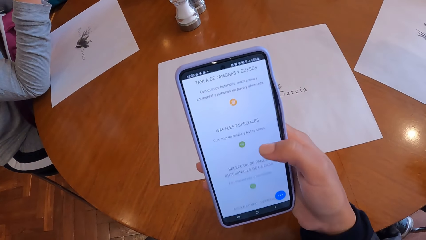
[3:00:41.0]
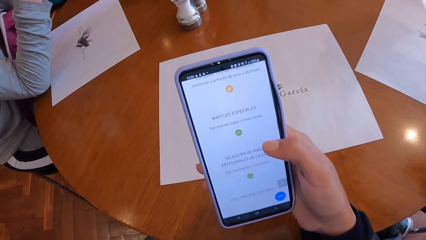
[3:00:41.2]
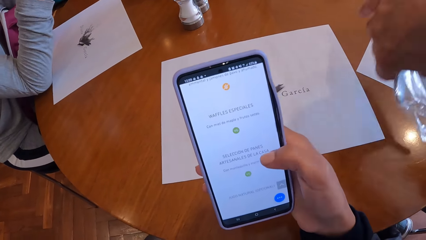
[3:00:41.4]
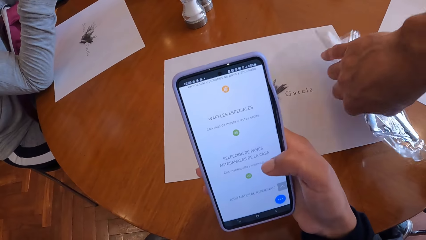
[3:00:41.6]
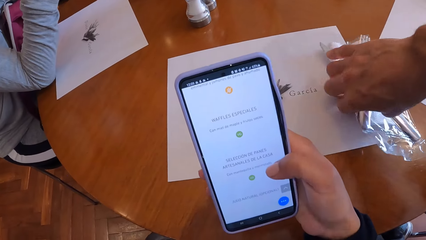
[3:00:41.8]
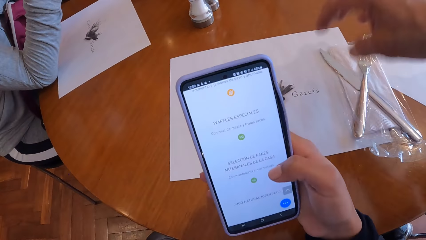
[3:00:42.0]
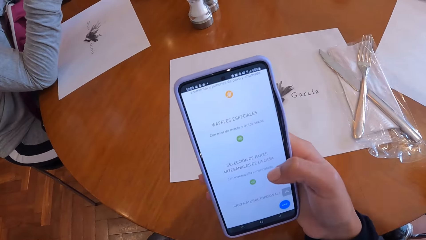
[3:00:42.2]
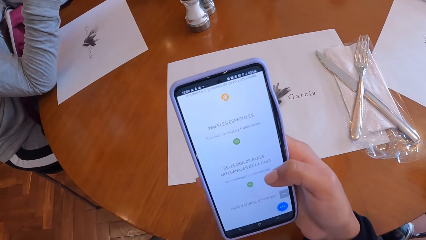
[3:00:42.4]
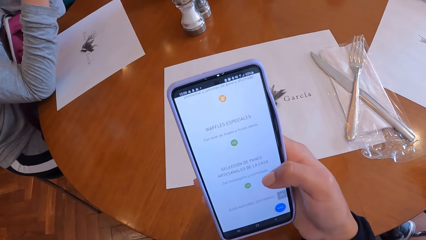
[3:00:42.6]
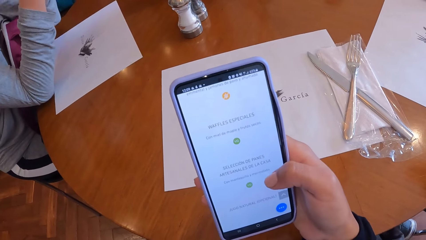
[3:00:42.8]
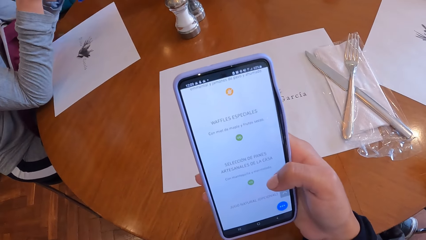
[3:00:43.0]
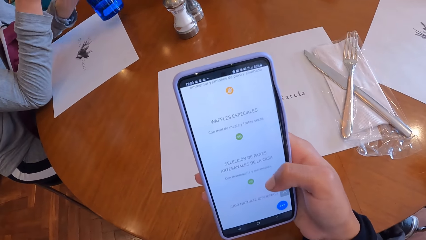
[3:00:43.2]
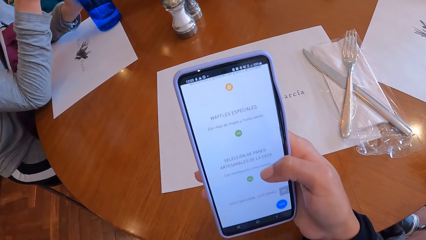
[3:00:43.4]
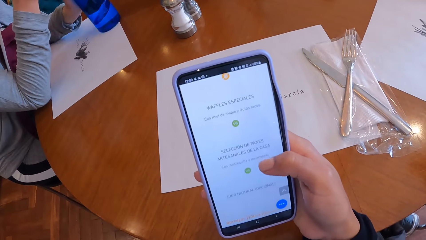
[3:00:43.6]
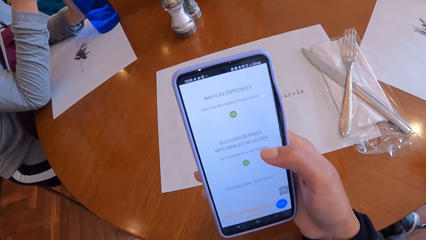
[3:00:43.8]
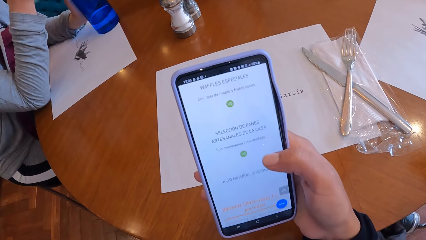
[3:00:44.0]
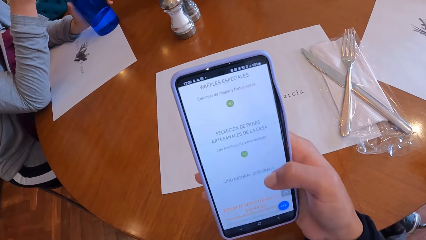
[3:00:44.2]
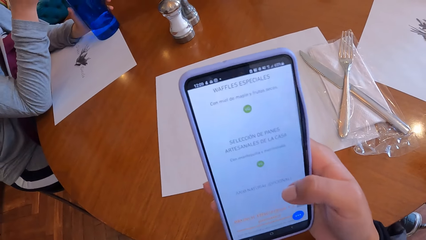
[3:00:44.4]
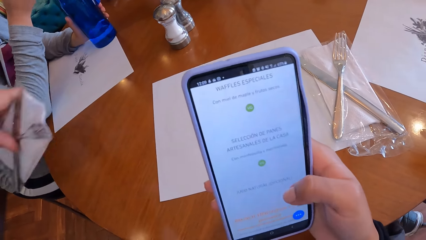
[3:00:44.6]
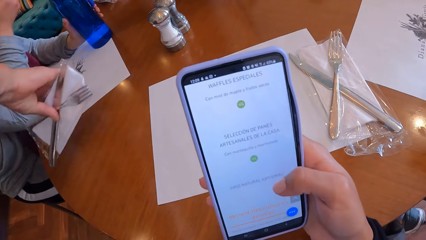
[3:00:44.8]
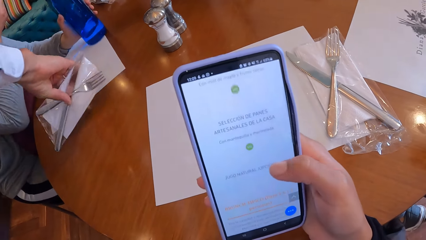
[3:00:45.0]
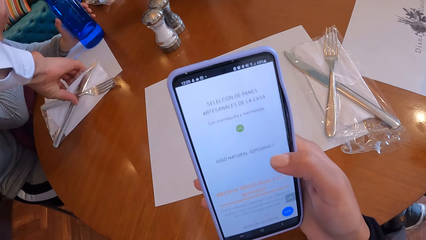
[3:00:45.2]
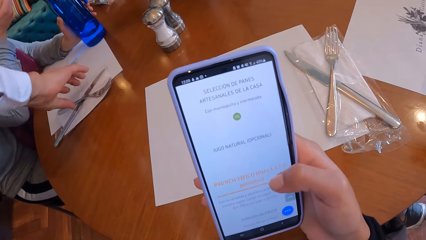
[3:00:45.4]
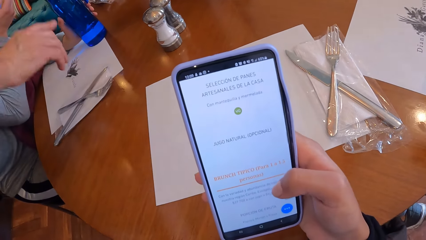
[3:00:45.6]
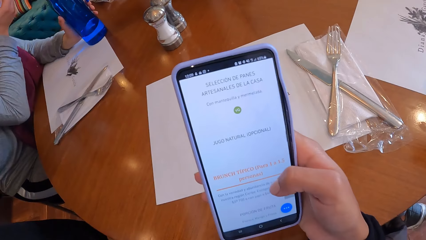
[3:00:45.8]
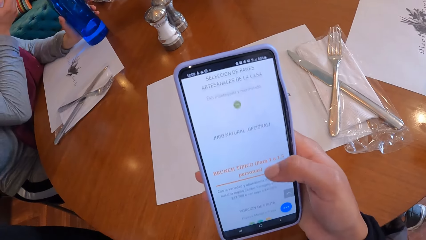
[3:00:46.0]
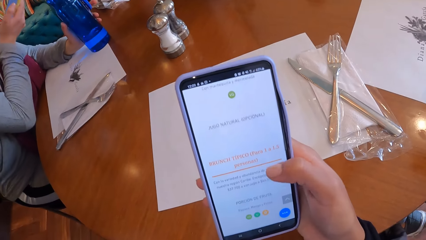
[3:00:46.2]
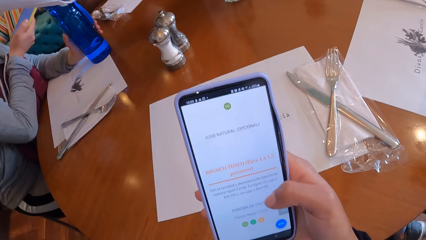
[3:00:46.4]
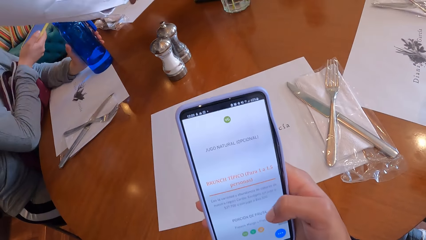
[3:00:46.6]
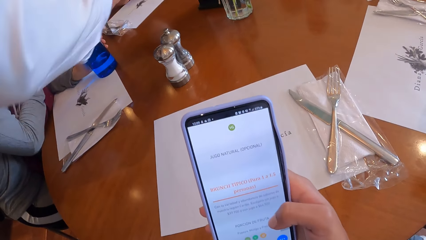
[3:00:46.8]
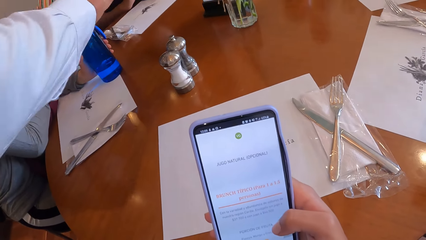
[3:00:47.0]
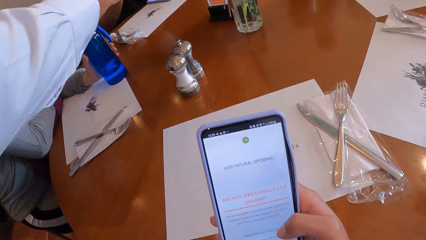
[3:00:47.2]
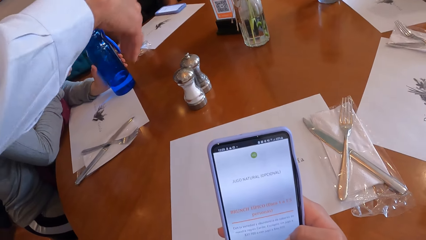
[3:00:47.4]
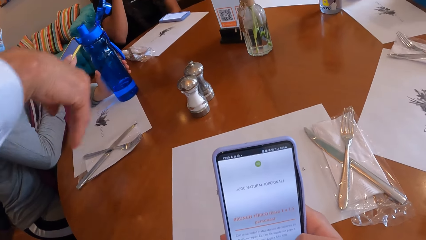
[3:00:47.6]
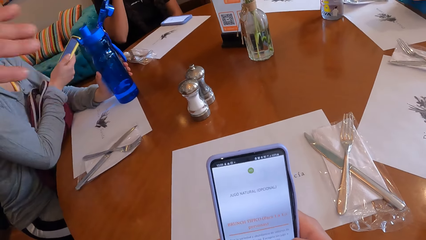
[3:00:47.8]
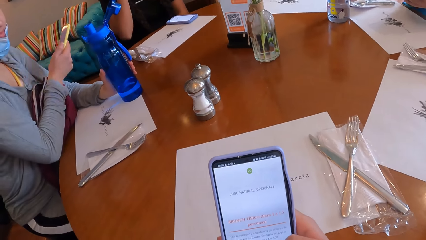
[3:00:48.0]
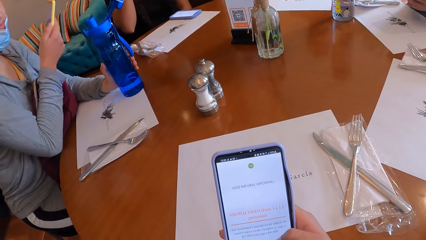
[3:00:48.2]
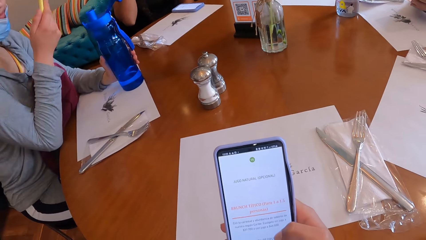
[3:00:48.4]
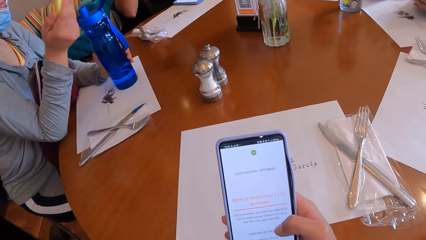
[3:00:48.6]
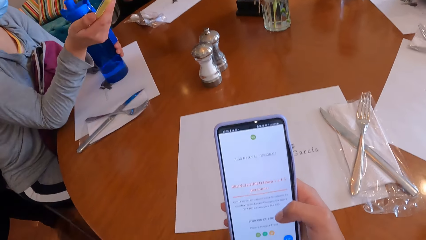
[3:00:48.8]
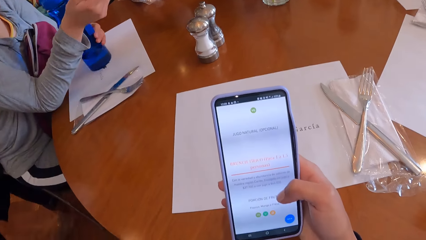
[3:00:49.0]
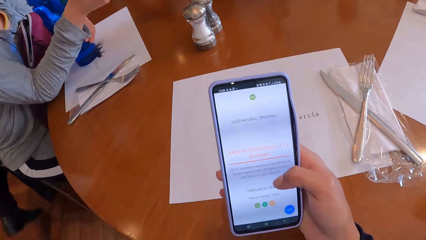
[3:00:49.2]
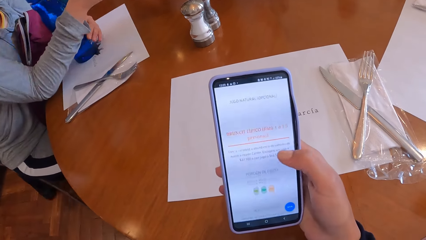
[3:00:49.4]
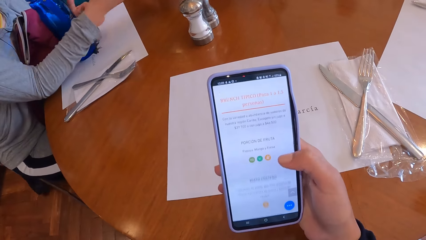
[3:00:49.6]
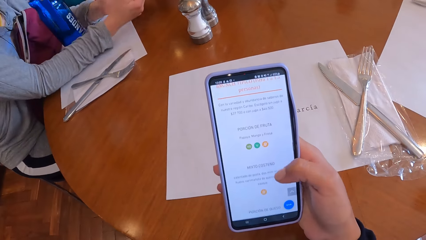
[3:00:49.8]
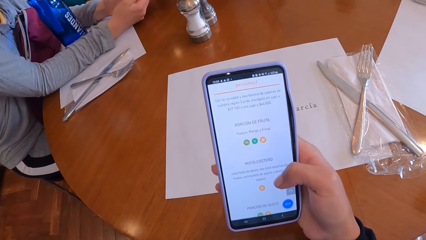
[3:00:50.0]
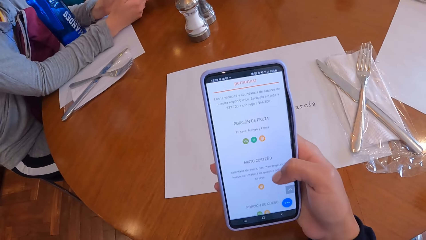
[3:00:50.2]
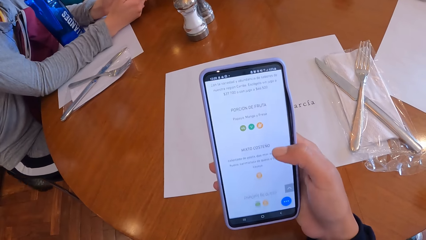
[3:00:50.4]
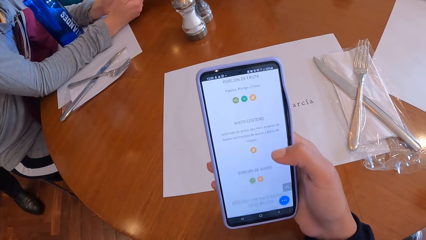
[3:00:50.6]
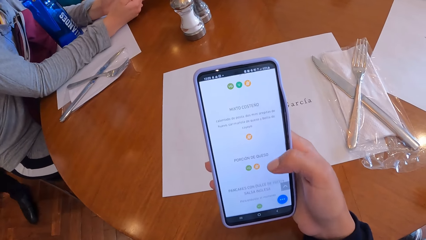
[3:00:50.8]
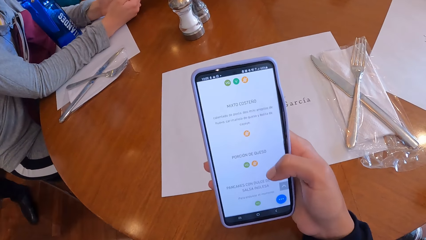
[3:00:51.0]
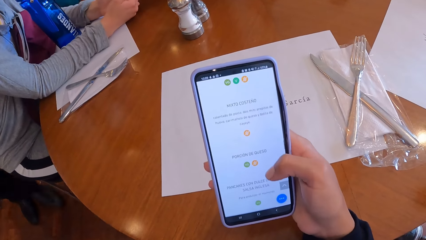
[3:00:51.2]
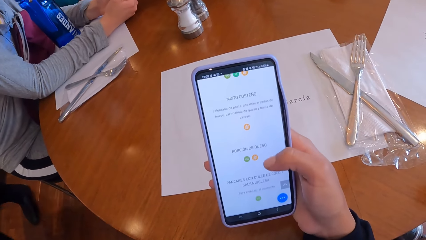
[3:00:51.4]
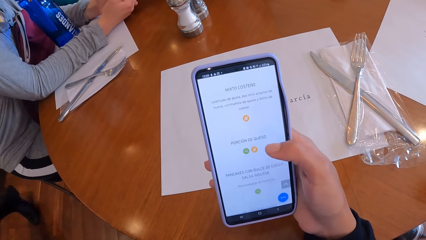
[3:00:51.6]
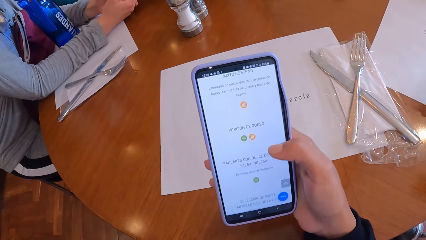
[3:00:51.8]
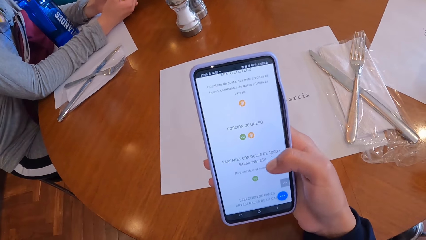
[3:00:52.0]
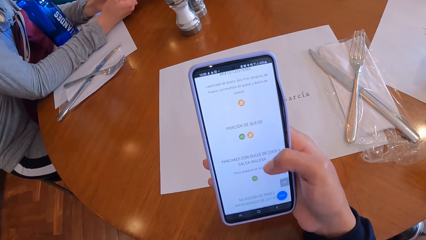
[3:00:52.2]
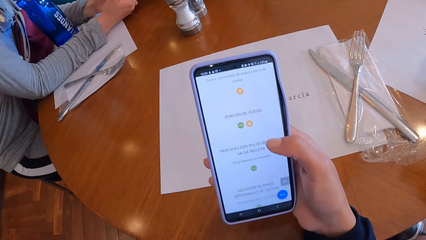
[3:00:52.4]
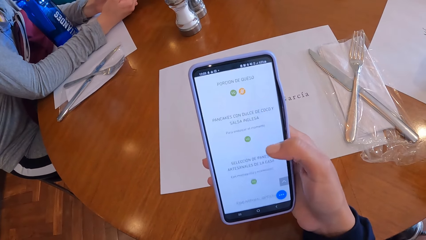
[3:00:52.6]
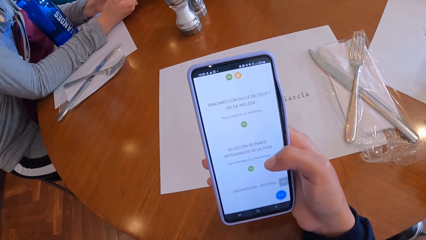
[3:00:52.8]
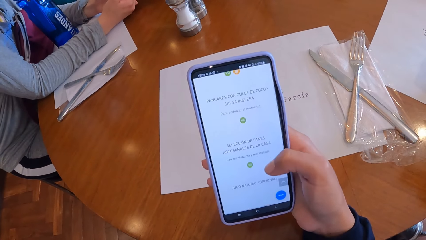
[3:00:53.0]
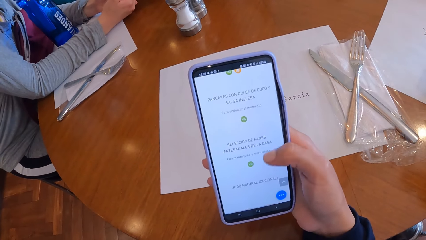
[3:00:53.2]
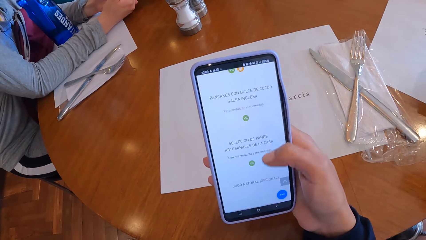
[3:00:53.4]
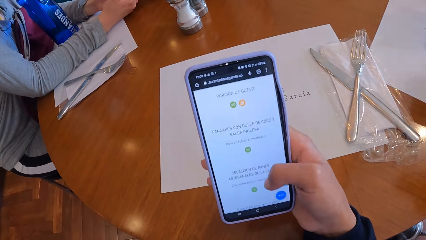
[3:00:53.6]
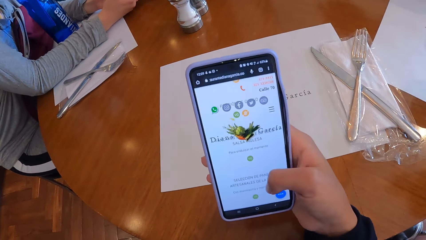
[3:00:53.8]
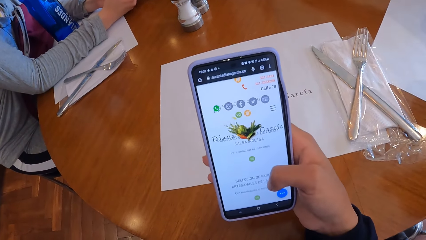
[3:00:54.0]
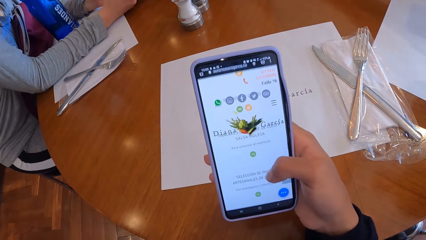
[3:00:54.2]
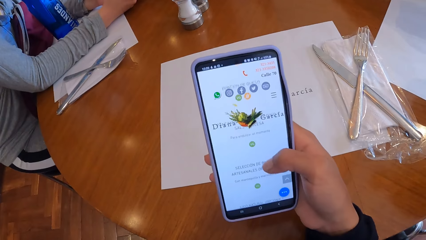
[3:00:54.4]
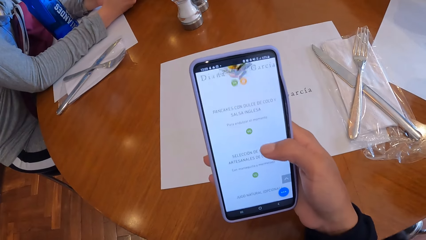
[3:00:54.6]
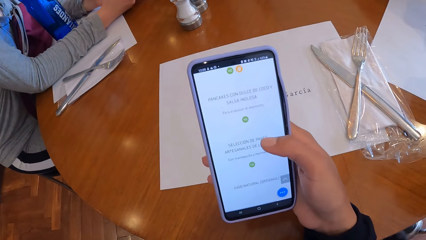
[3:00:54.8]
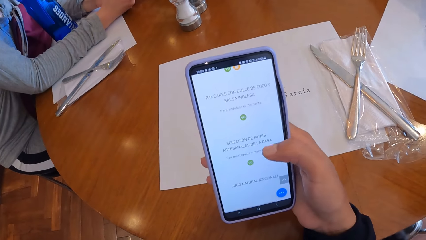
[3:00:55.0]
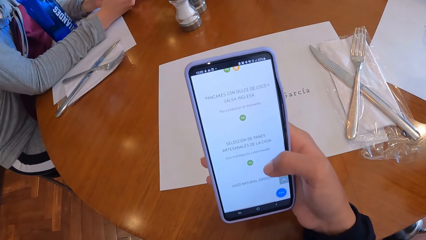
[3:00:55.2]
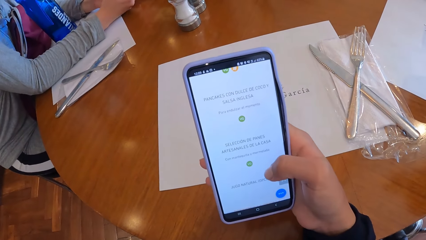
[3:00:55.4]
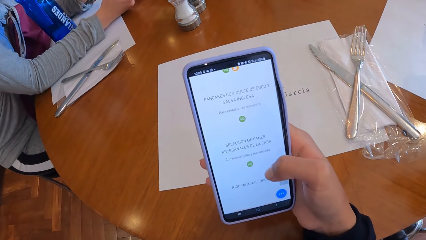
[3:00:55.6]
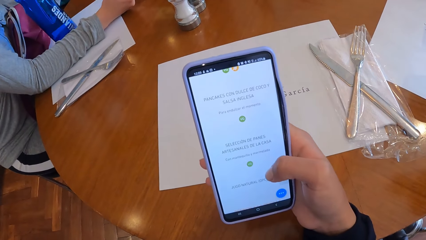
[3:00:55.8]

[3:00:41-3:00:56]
A man drops a pair of knife and fork on the table with his right hand. The woman drops the bottle on the table with her left hand and holds the bottle on the table with her left hand. The man drops the pair of knife and fork on the table with his right hand again. The camera wearer uses a phone. The woman shifts the bottle on the table with her left hand. A woman converses with another woman. The camera wearer uses a phone.
